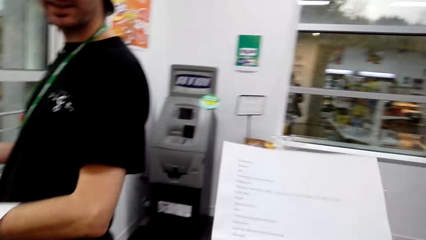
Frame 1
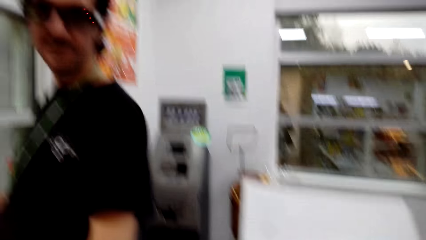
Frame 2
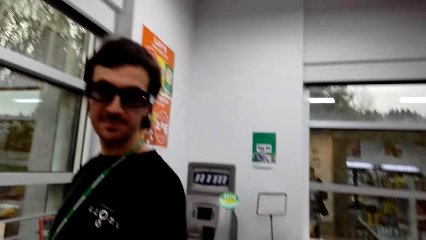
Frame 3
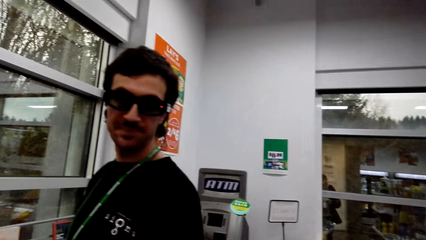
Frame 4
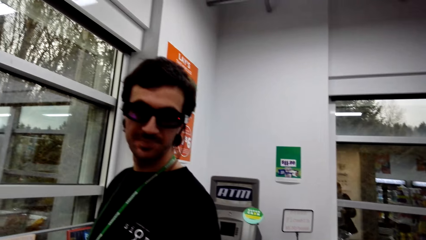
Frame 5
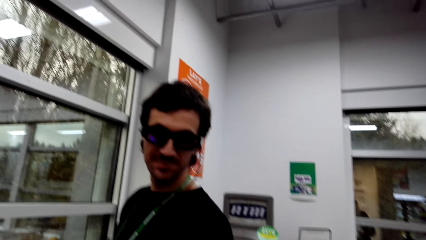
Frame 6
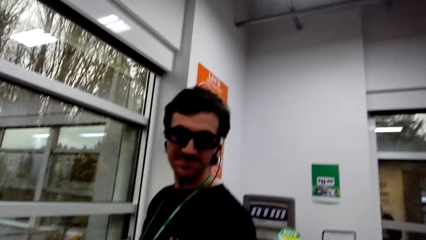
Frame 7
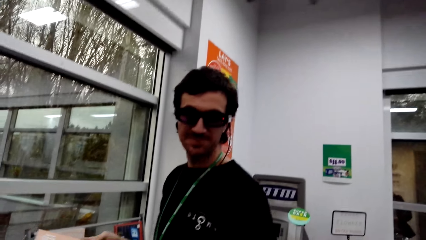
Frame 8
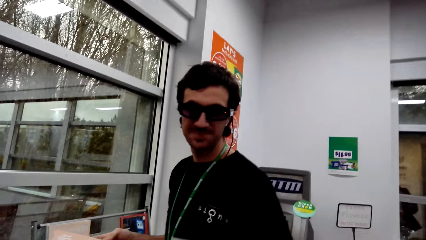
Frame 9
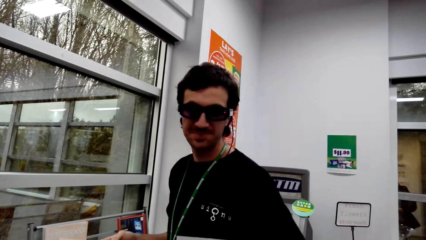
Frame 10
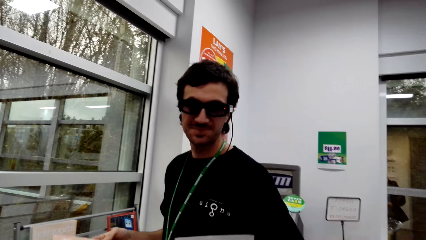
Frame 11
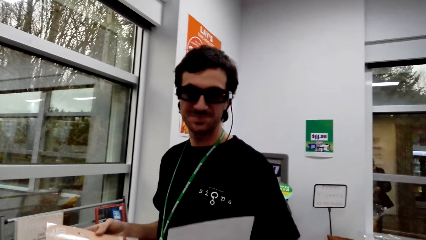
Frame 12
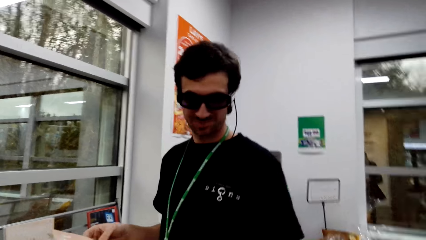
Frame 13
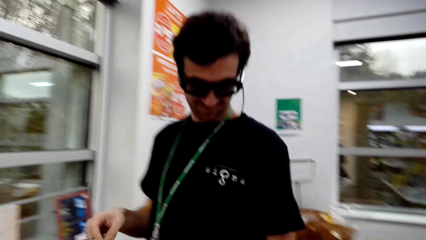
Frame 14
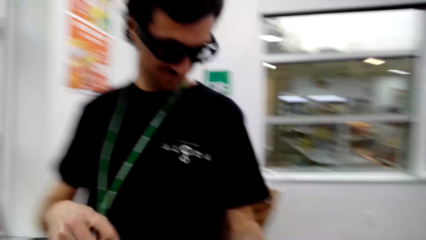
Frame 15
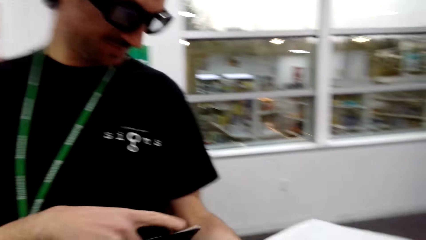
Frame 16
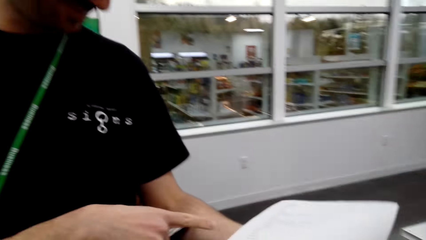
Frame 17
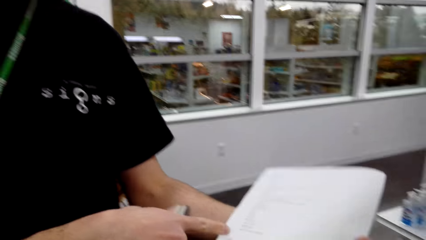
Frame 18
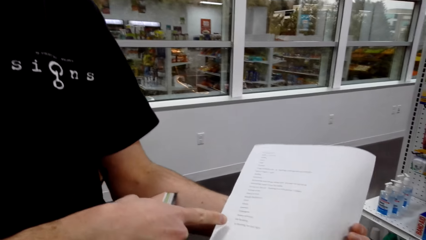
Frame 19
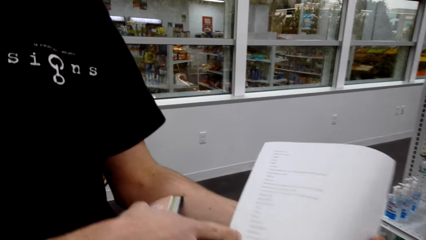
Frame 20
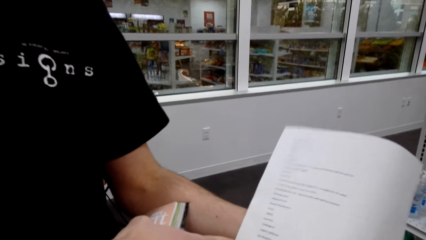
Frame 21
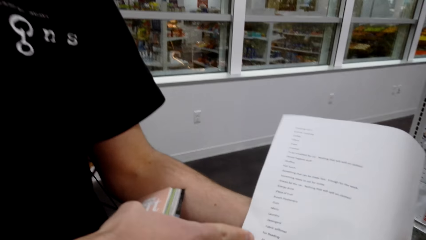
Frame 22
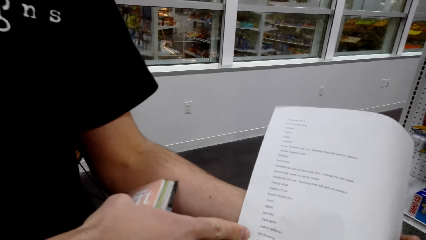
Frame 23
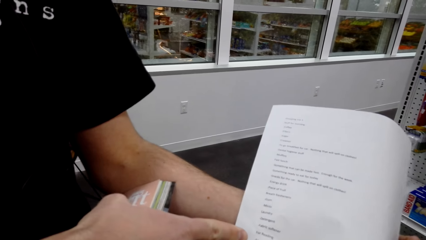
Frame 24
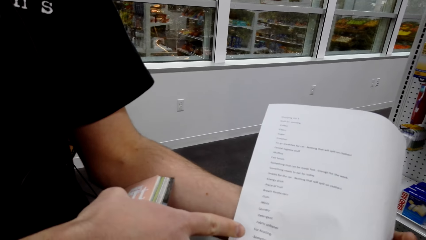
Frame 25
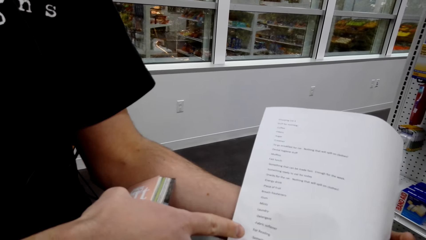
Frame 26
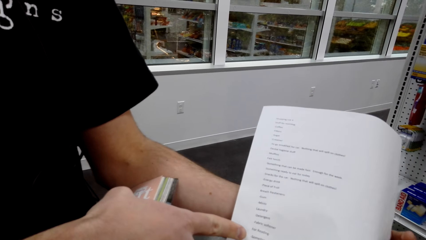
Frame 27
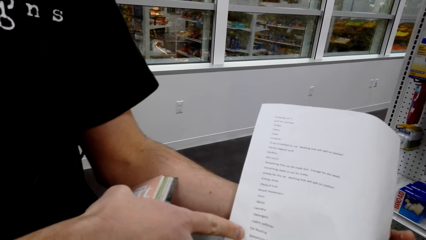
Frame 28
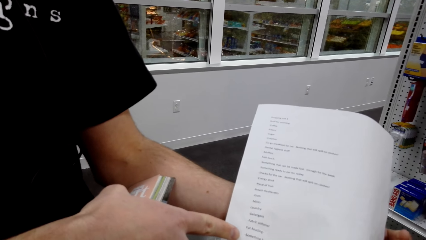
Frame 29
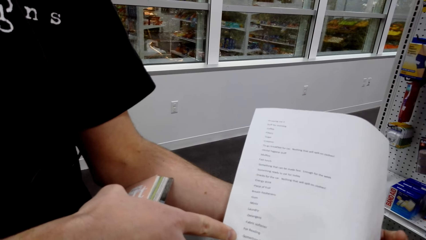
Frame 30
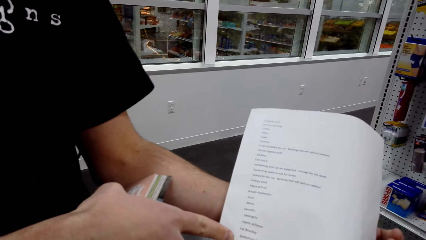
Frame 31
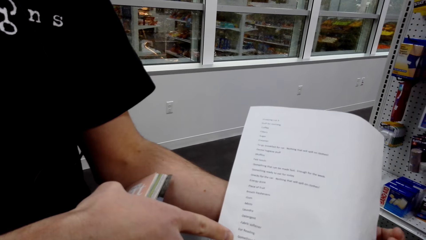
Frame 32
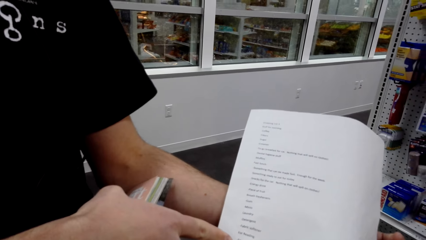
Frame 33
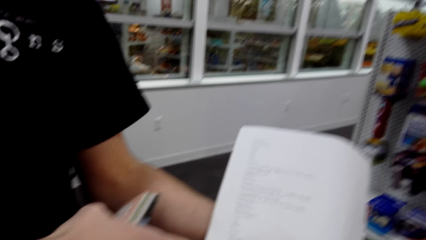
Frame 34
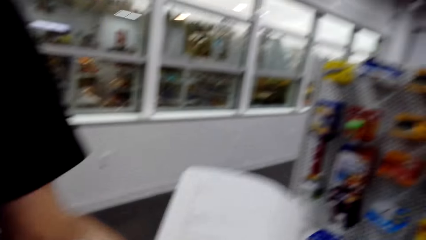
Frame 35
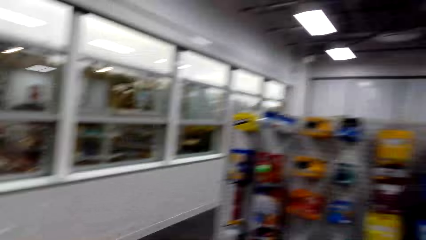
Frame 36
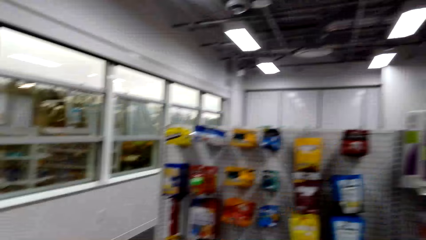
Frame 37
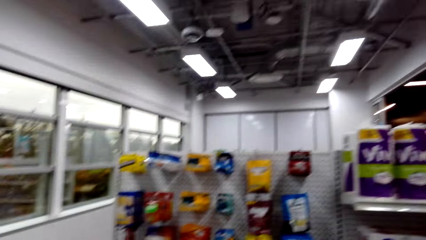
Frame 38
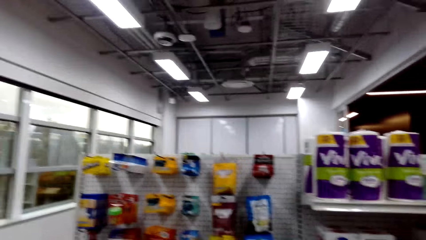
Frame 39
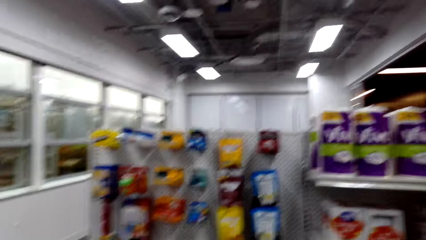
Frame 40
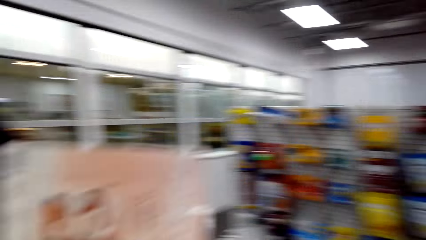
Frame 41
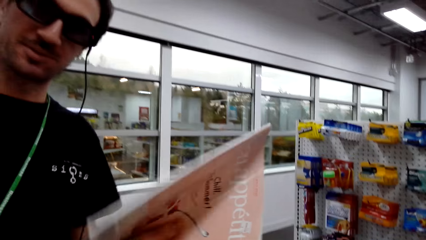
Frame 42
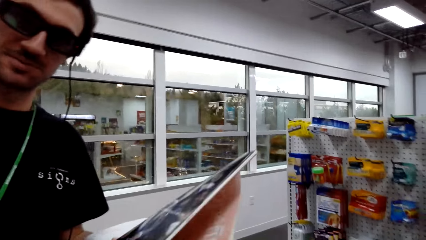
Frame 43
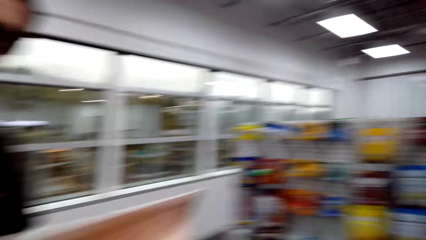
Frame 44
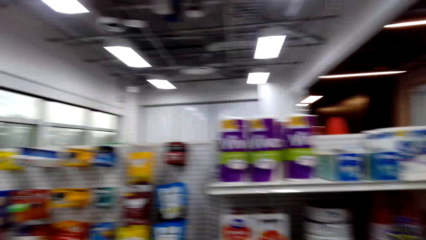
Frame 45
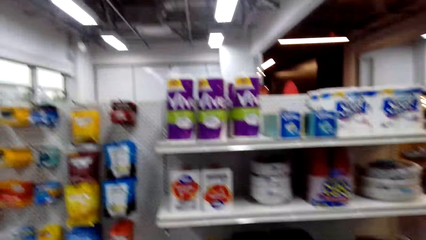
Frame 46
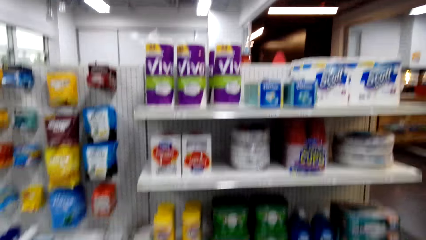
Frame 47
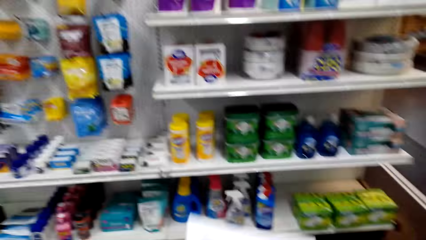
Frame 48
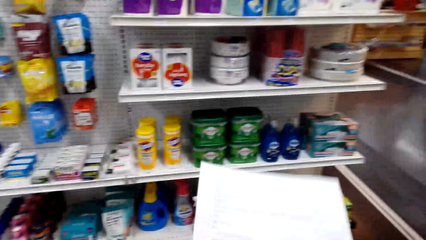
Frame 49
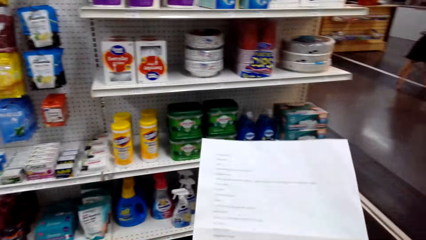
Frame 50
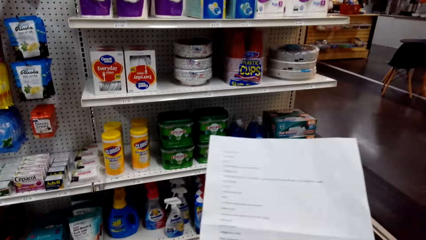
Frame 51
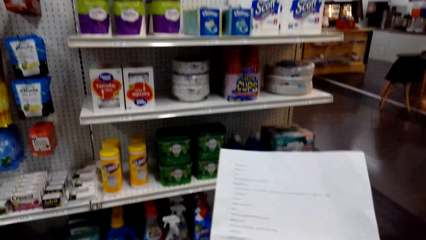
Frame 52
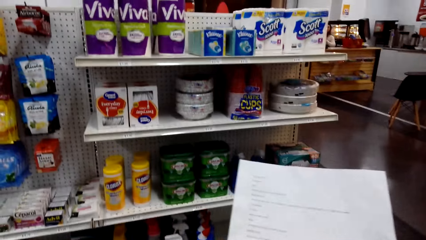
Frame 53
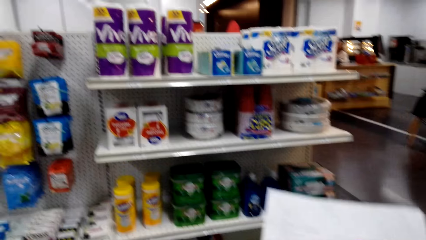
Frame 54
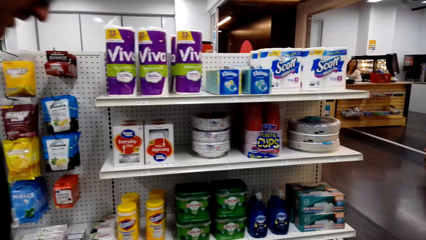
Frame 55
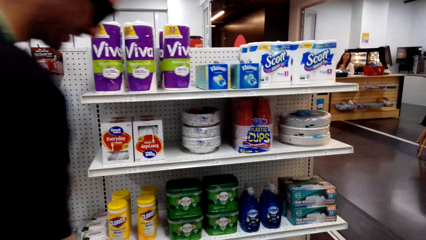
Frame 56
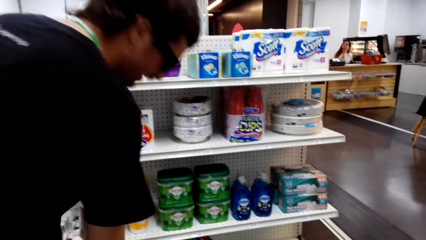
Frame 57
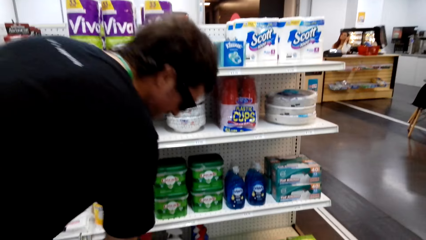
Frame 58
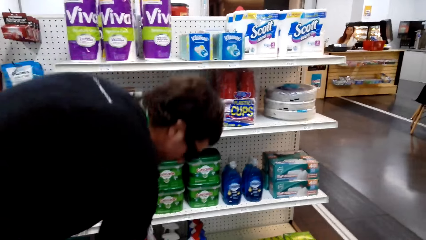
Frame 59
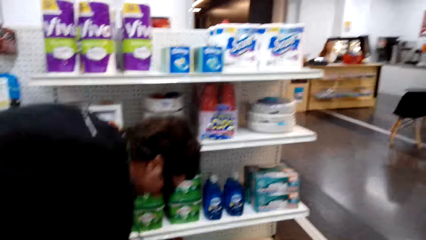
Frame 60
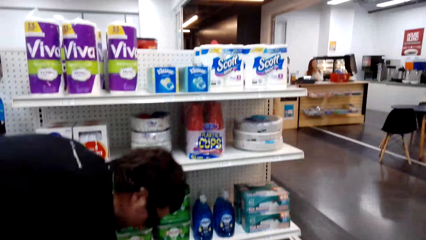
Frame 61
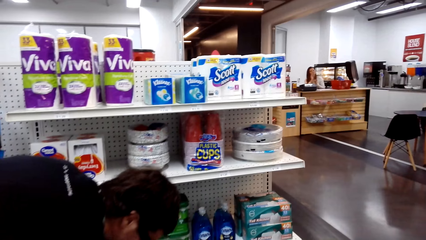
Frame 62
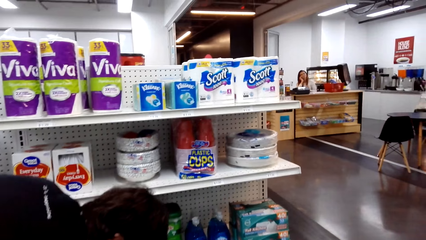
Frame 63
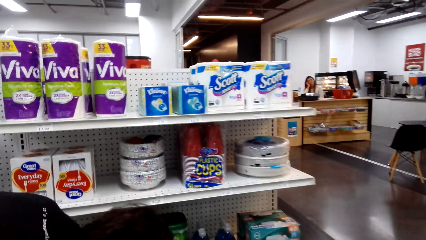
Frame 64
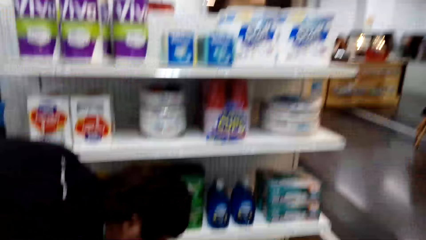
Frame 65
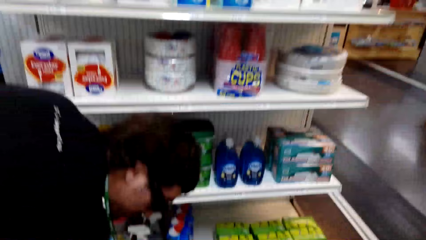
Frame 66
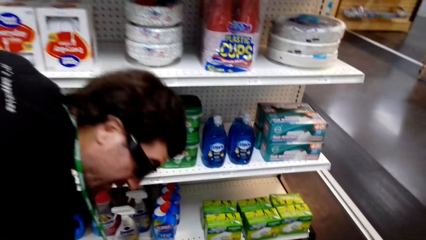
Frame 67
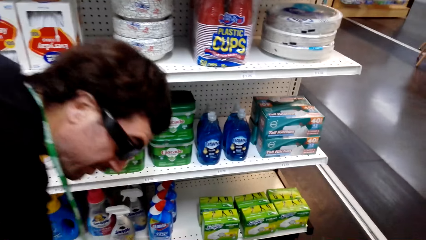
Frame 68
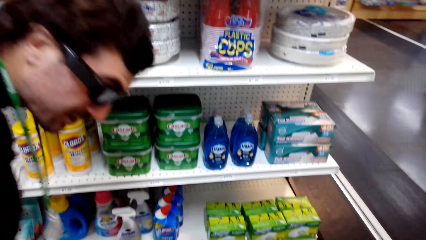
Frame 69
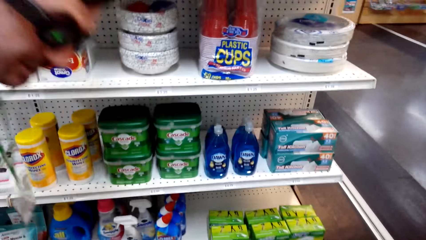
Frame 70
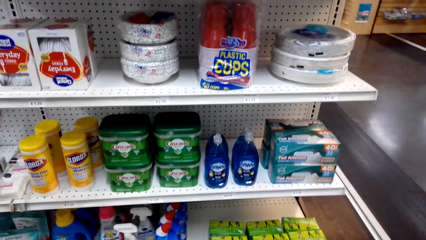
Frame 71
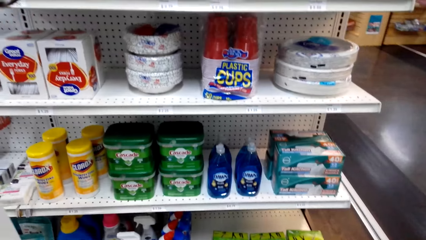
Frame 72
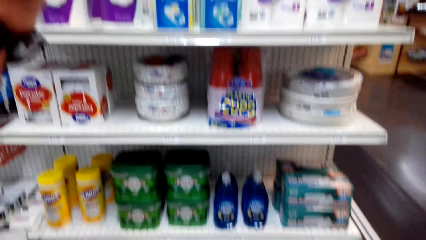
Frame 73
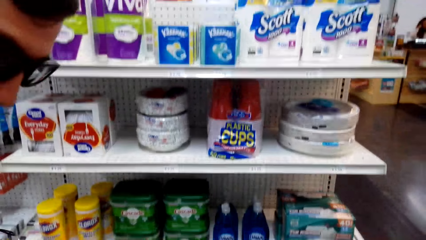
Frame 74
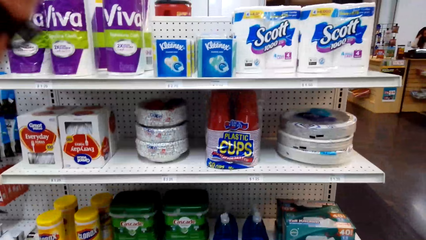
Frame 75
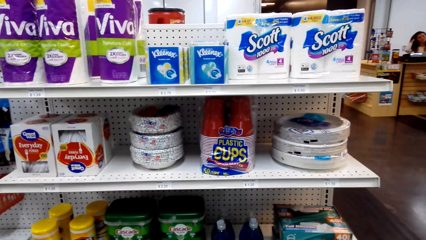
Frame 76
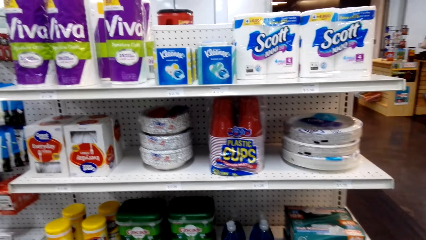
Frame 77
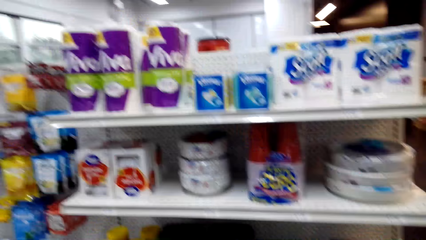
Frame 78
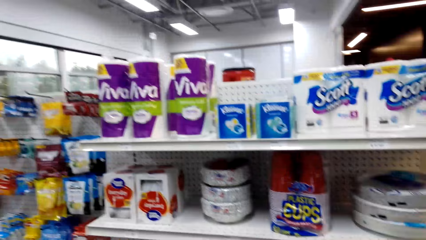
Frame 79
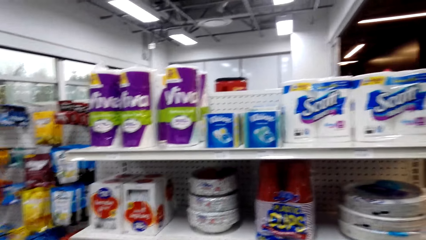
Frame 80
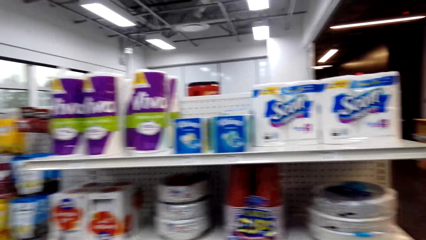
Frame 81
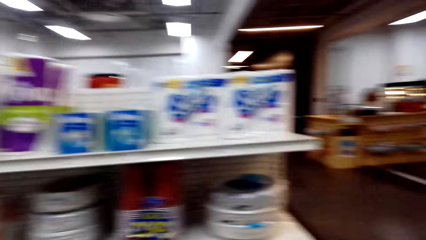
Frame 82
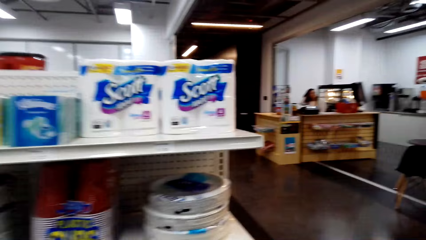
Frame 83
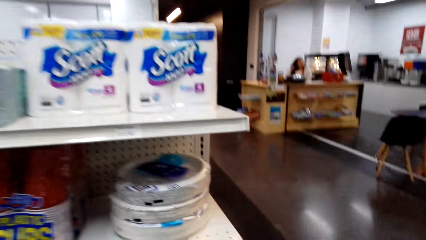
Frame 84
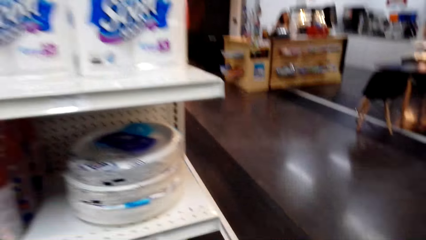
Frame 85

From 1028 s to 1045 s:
A man interacts with the camera wearer. The camera wearer looks around a supermarket. The man looks at a piece of paper. The man shows the camera wearer the shopping list. The camera wearer looks around the supermarket. They walk around the supermarket. They look at the piece of paper. The man picks up items from a shelf. The camera wearer talks to the man. The man interacts with the camera wearer.
